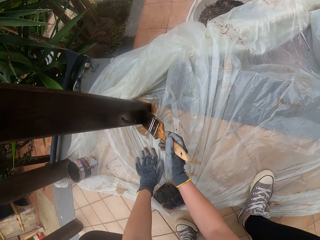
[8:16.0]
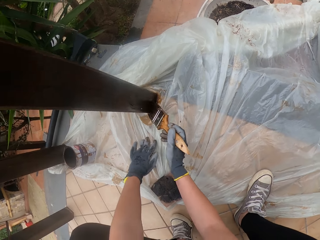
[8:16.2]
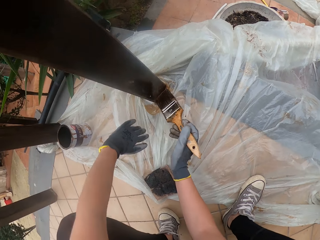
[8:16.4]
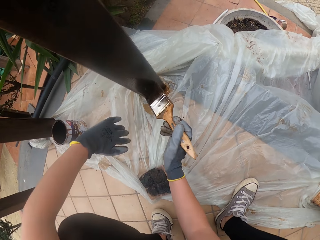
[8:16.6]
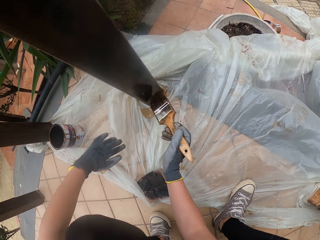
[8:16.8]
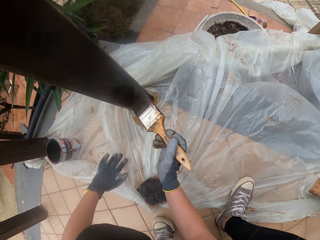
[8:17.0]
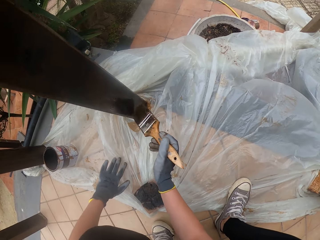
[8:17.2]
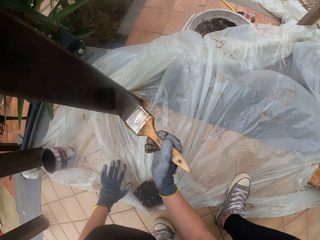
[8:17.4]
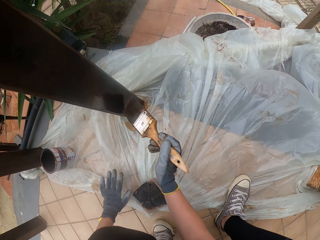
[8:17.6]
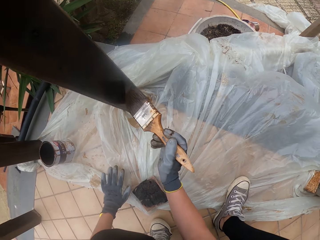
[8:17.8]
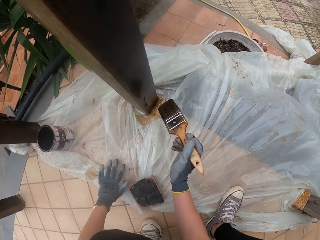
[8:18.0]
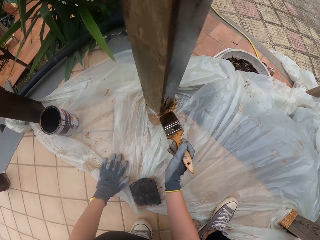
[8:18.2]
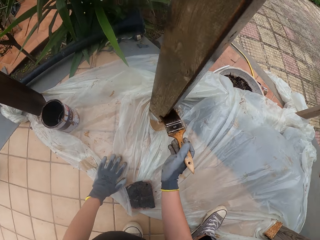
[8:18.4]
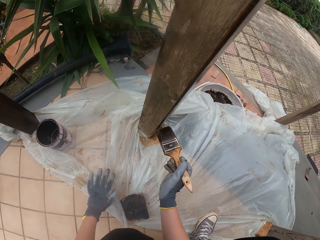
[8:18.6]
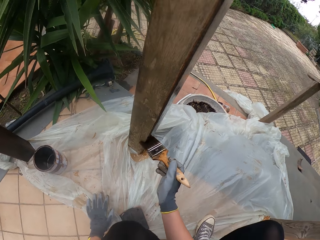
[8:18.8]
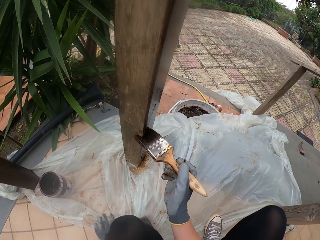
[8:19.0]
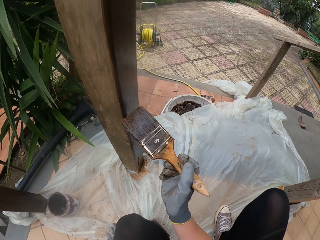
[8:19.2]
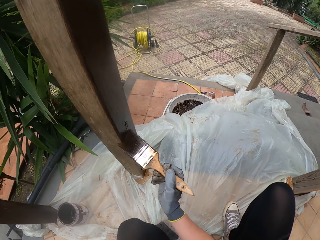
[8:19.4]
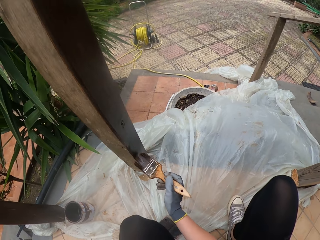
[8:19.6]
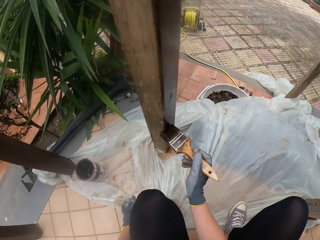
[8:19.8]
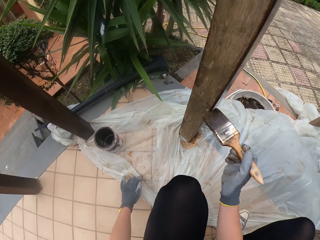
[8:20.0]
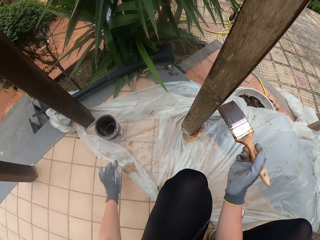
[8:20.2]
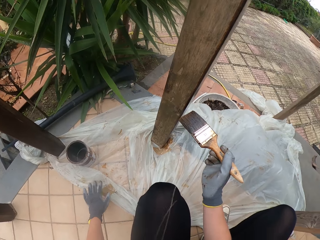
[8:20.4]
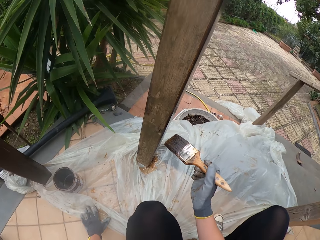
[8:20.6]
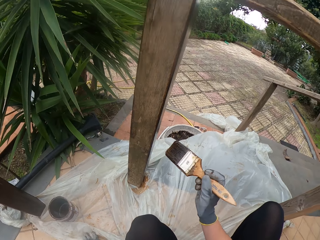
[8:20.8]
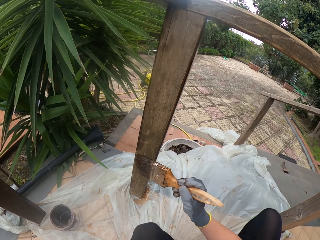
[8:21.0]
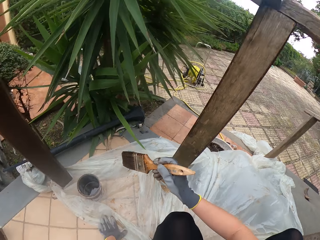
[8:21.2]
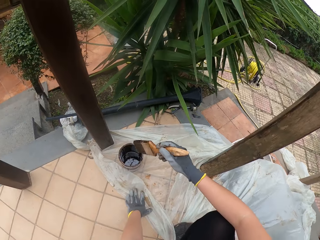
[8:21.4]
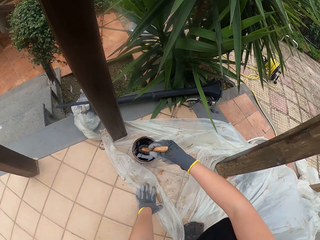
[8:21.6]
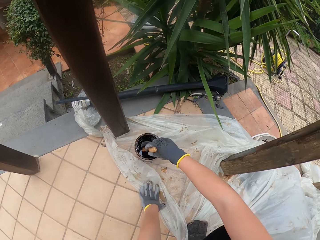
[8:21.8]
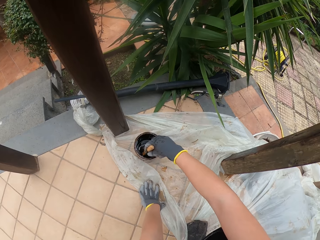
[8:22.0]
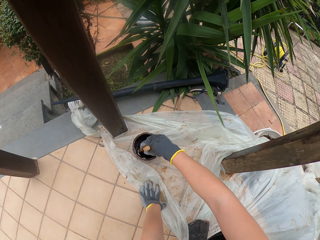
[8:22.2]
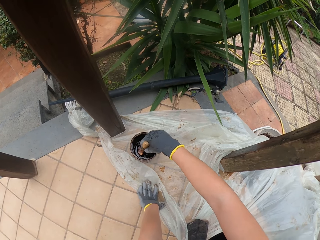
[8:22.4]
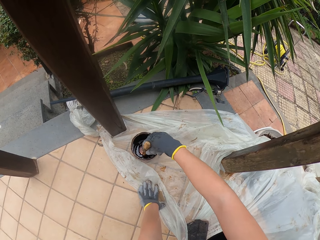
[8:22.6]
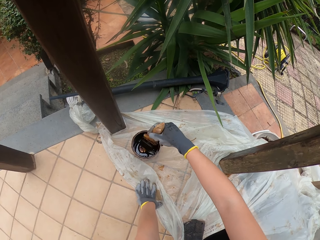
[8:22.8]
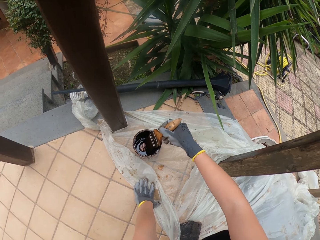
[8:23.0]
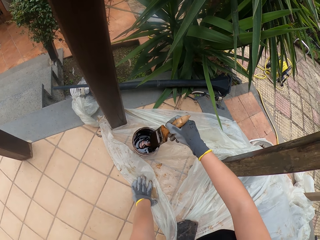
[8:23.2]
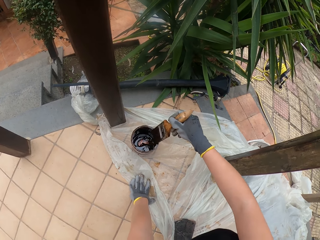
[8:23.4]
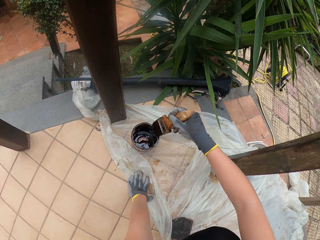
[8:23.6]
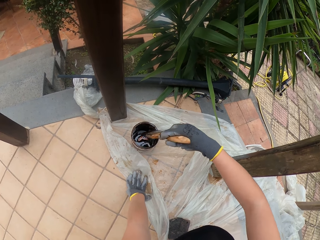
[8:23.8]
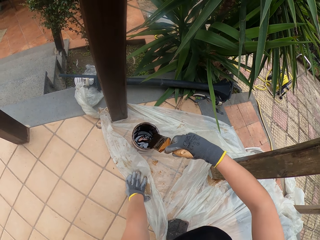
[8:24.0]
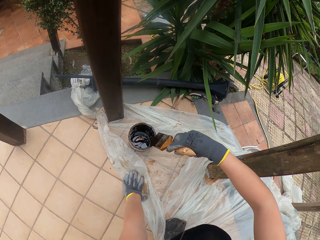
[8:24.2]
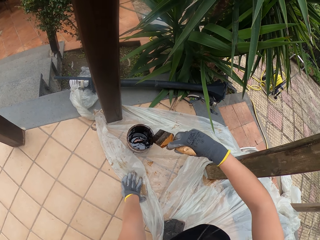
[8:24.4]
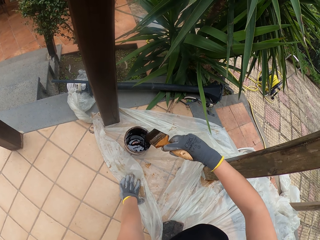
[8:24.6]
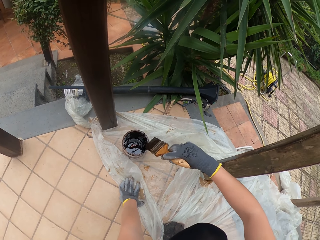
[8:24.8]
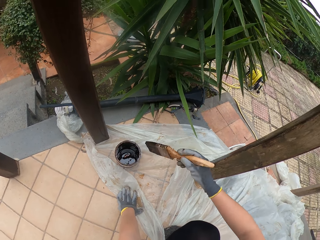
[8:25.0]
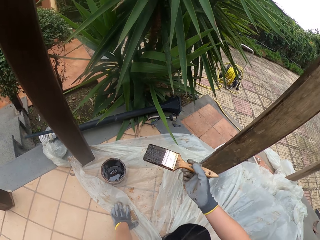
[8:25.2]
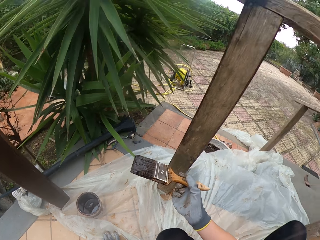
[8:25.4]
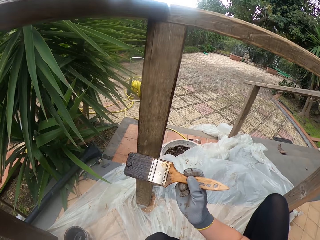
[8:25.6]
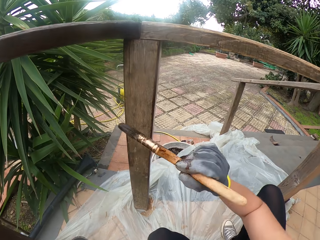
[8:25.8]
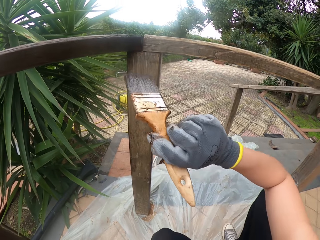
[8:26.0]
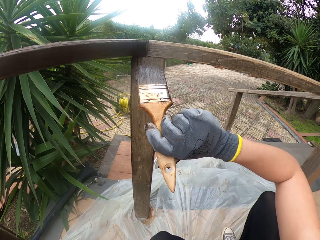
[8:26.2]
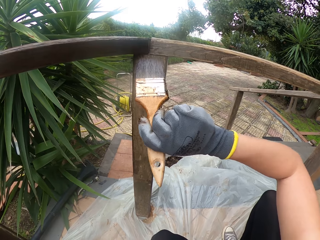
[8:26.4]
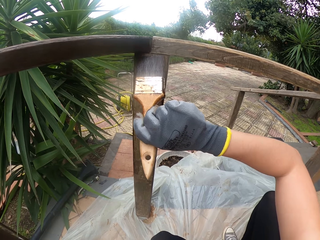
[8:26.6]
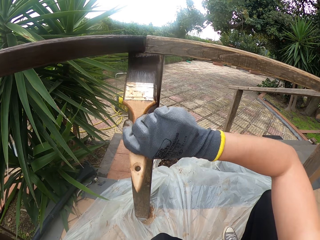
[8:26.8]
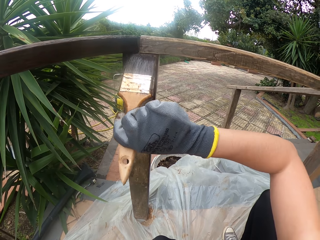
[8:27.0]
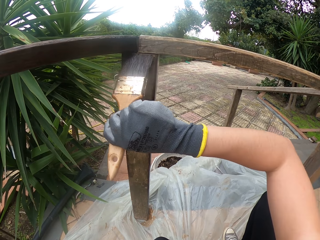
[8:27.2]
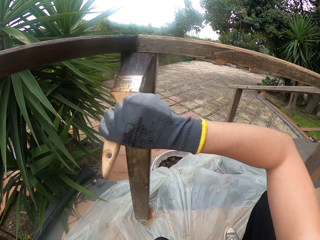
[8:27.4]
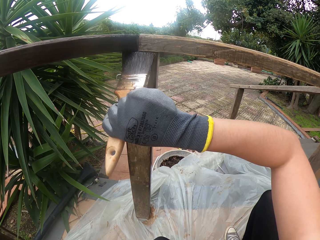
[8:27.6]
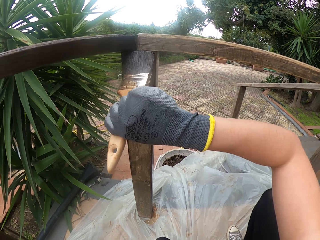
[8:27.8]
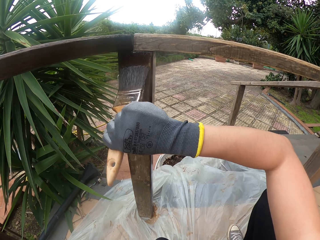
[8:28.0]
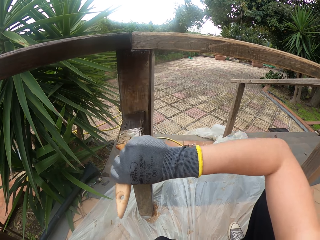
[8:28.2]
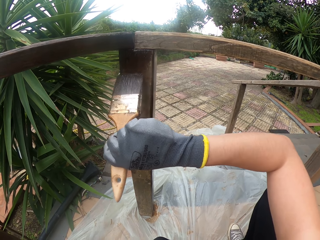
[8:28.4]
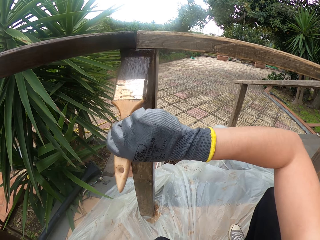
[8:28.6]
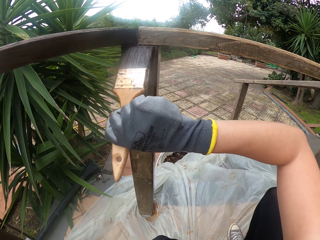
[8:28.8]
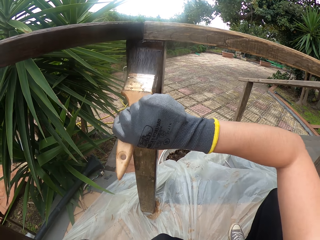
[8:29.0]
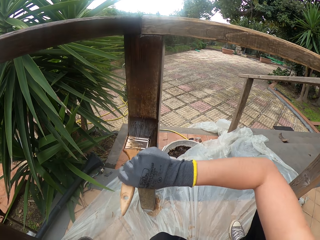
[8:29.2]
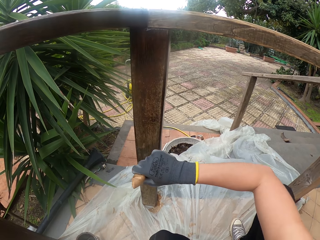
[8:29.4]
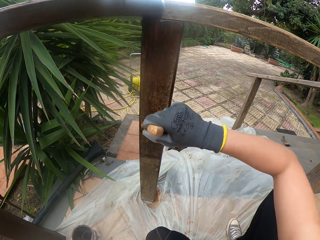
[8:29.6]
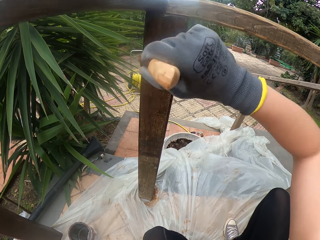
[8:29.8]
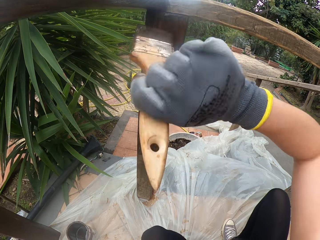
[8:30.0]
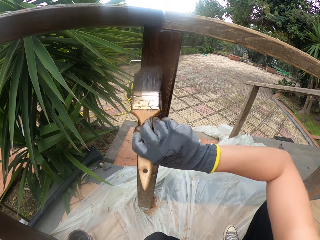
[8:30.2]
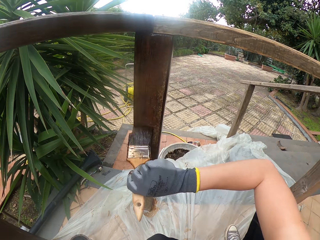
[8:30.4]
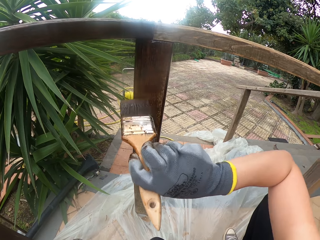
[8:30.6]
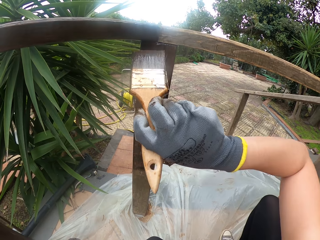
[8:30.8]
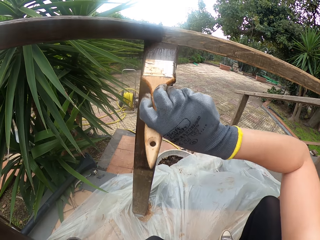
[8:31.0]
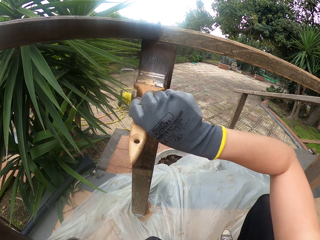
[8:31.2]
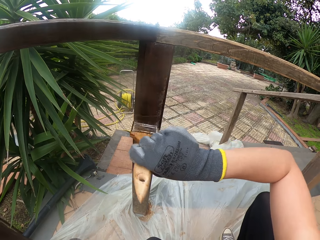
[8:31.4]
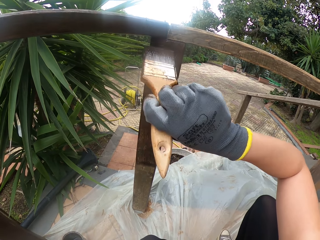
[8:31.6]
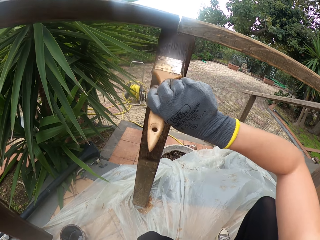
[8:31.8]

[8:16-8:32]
The camera wearer dips a paint brush into the paint. They wipe the paint brush. They paint the wooden railings.

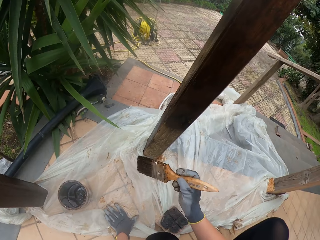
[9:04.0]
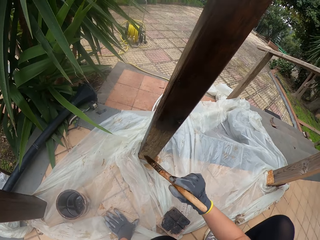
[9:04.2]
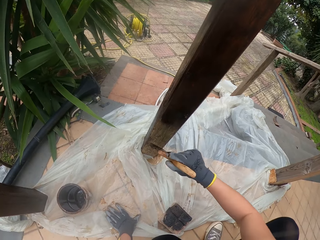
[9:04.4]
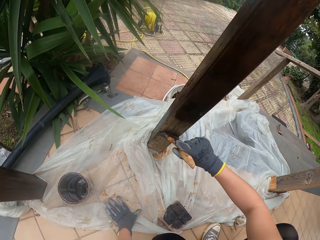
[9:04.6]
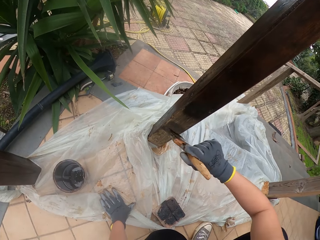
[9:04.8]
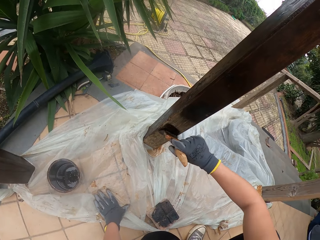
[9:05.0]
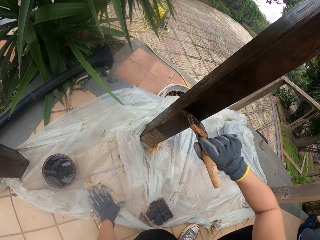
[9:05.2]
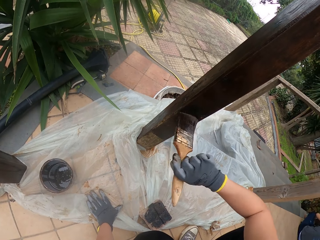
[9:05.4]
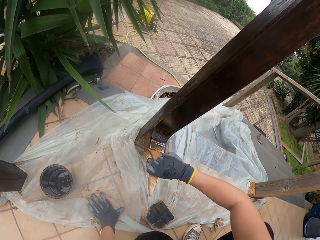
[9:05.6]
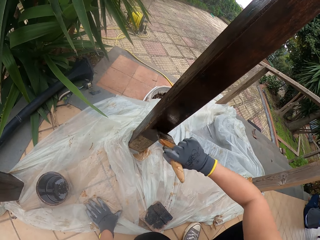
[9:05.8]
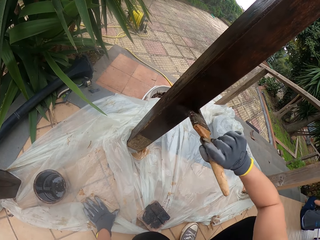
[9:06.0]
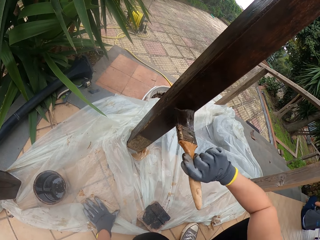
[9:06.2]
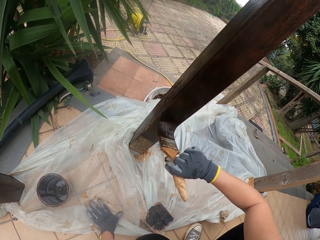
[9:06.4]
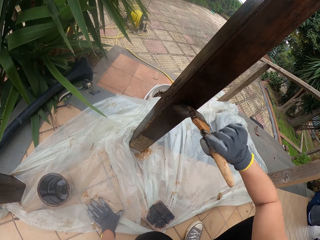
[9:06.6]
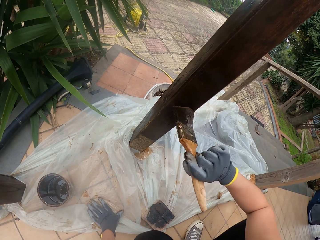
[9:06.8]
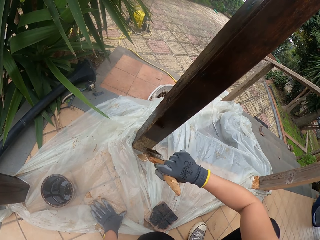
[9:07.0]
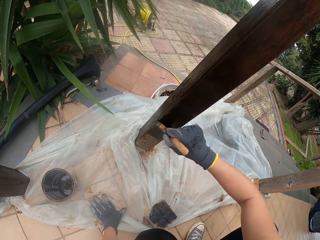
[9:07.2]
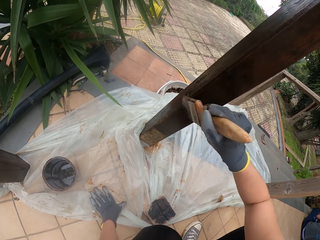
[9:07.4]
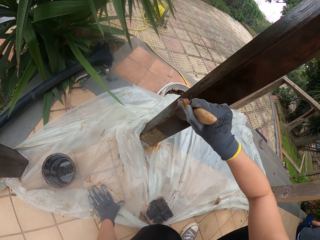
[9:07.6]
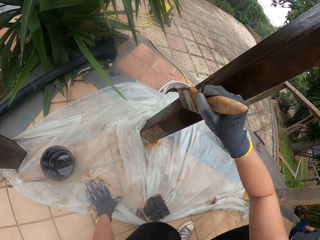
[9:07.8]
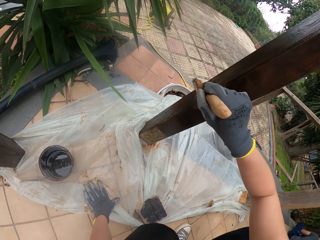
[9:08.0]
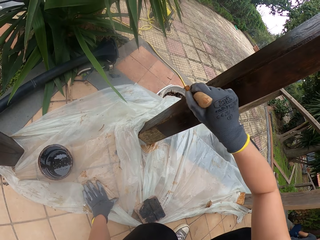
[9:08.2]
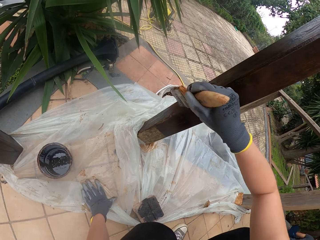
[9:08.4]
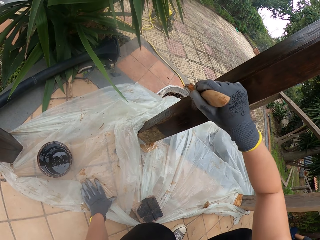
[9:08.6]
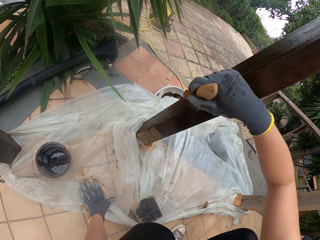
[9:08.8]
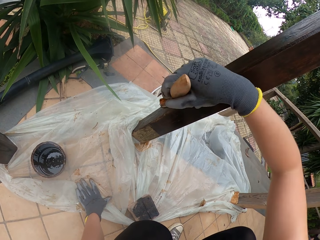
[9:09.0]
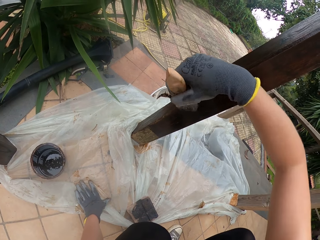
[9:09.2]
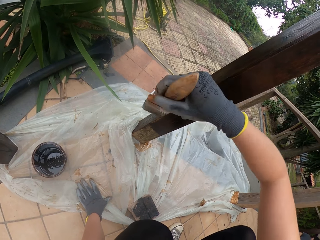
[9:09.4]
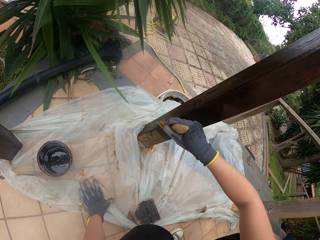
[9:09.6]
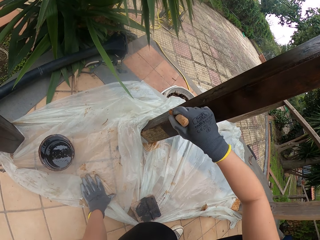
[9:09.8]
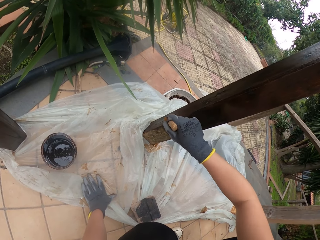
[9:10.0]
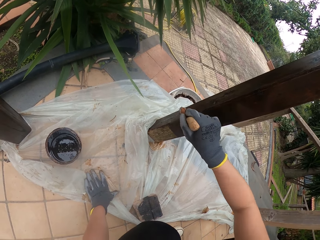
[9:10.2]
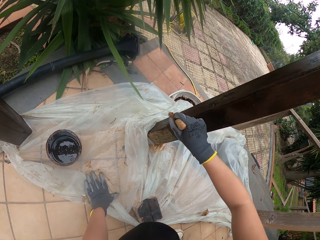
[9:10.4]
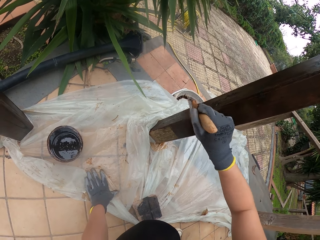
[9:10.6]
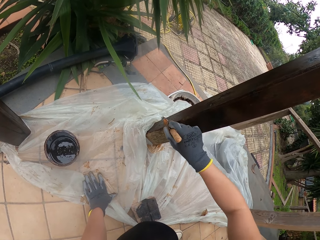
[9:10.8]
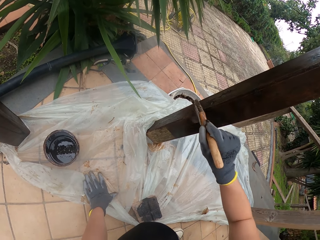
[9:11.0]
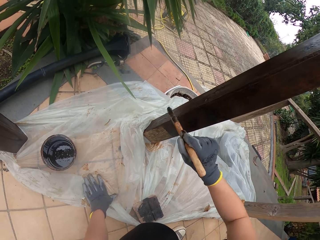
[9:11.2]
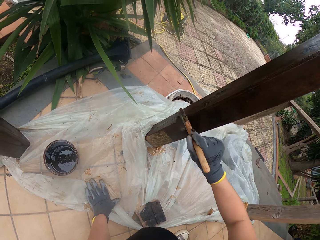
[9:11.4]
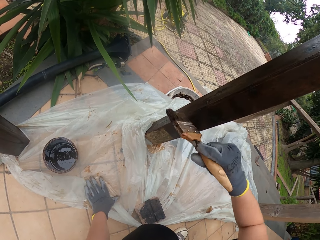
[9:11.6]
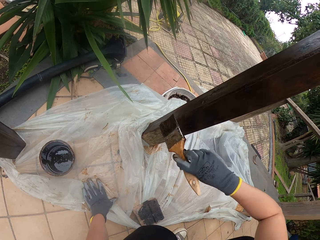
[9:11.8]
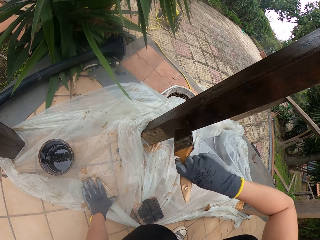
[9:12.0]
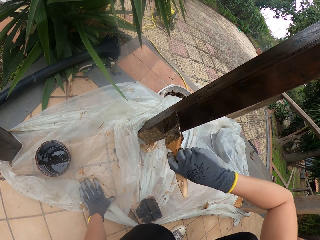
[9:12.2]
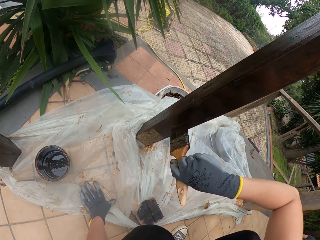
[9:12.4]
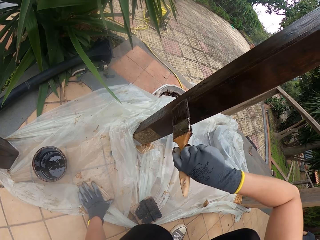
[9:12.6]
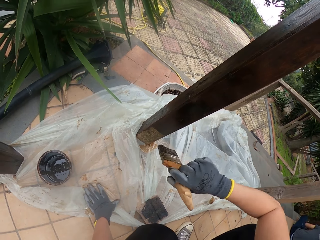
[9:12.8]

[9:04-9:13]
The camera wearer paints the wooden railings.
